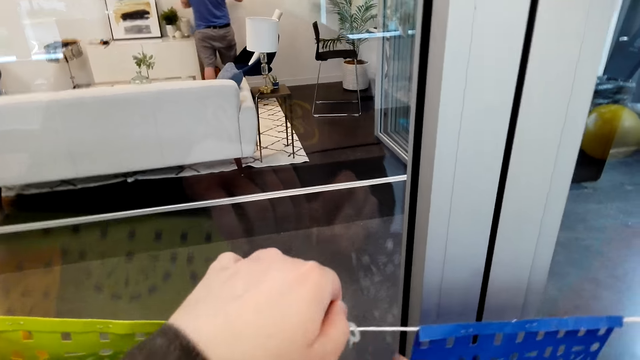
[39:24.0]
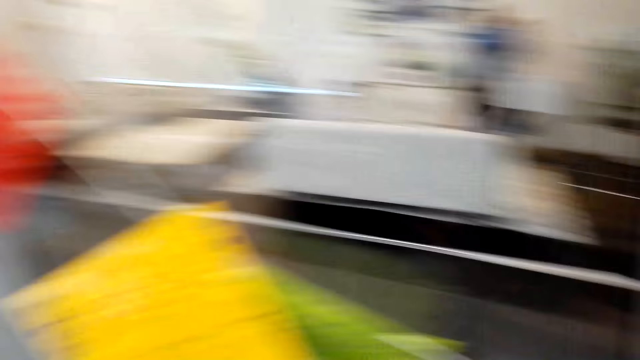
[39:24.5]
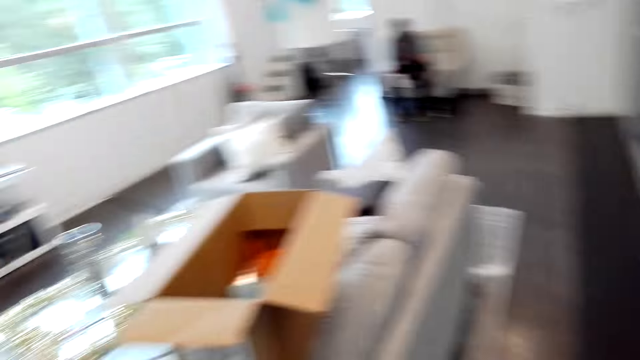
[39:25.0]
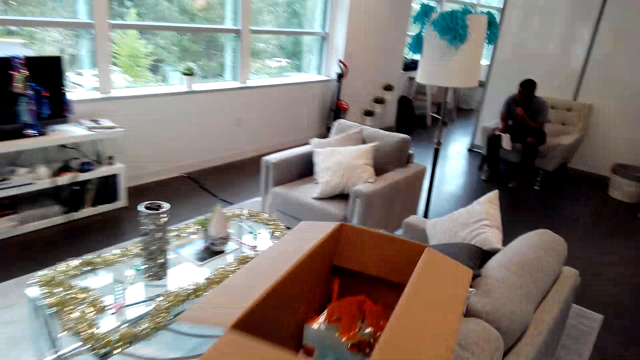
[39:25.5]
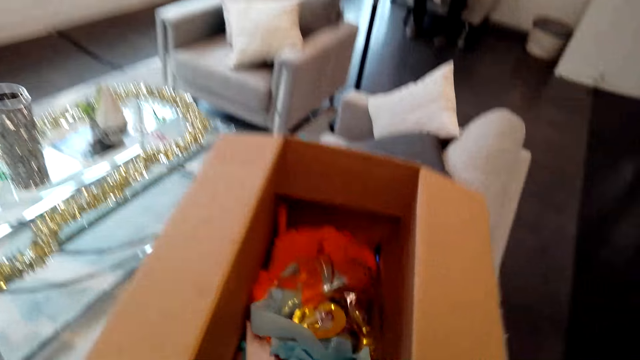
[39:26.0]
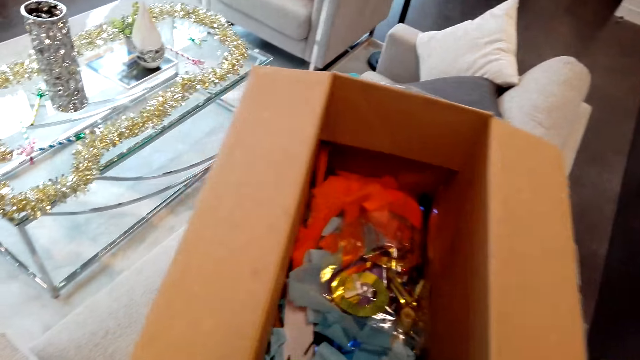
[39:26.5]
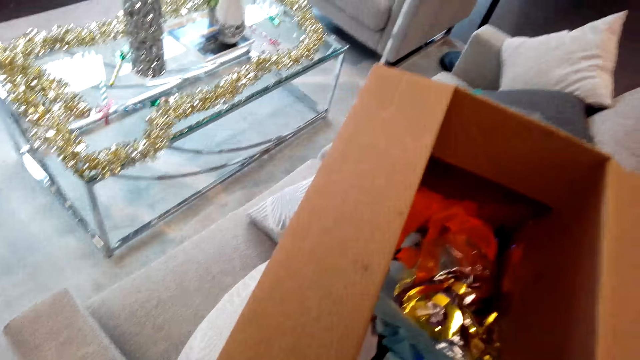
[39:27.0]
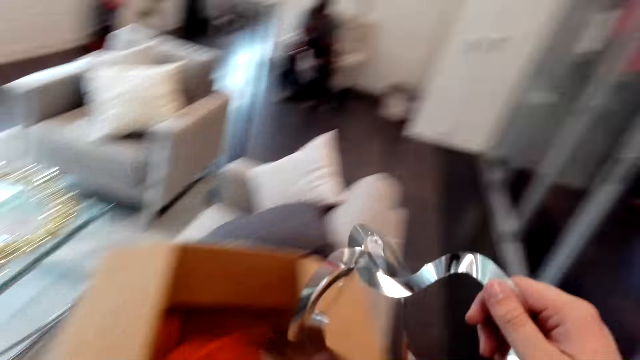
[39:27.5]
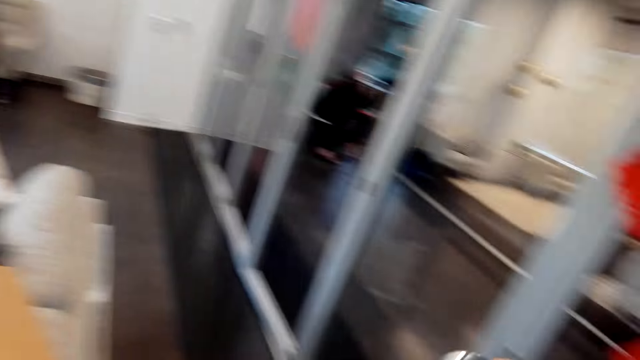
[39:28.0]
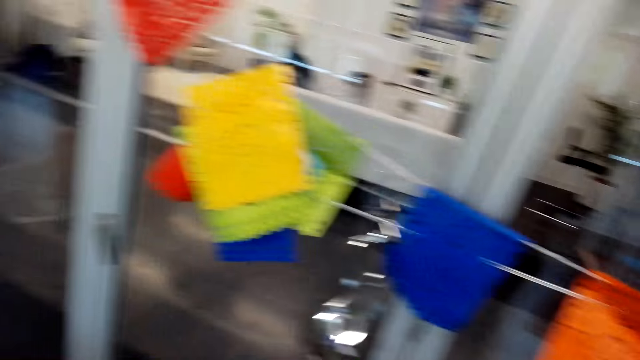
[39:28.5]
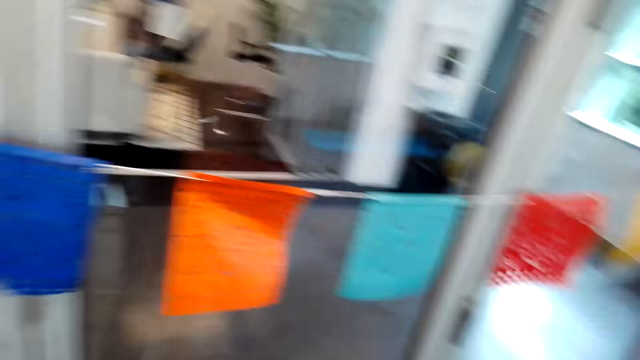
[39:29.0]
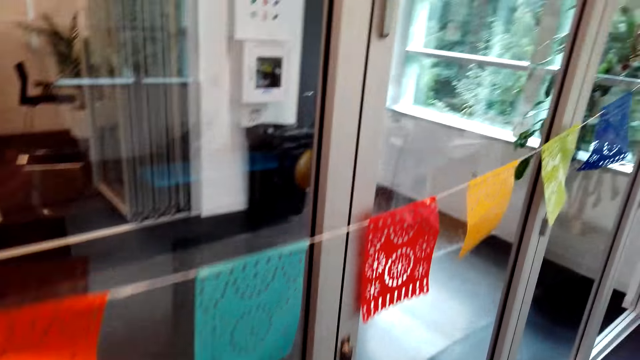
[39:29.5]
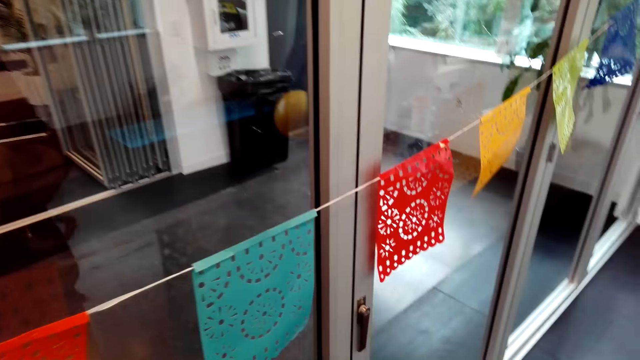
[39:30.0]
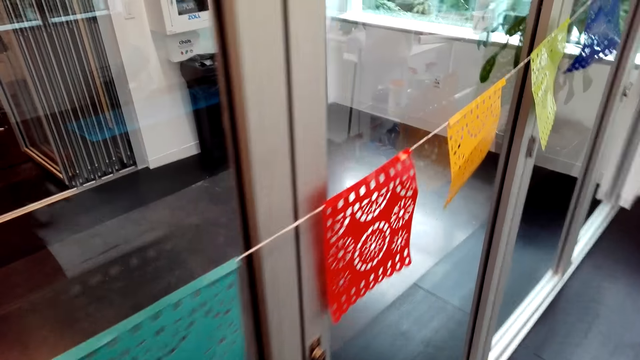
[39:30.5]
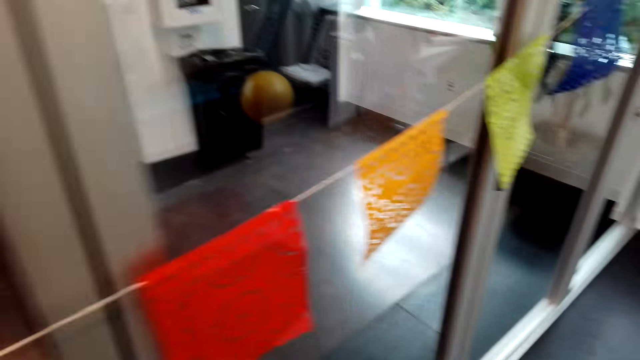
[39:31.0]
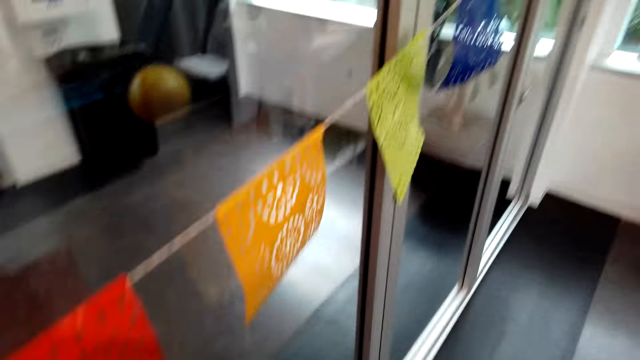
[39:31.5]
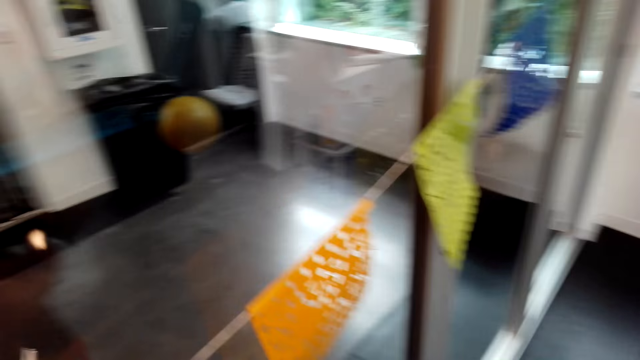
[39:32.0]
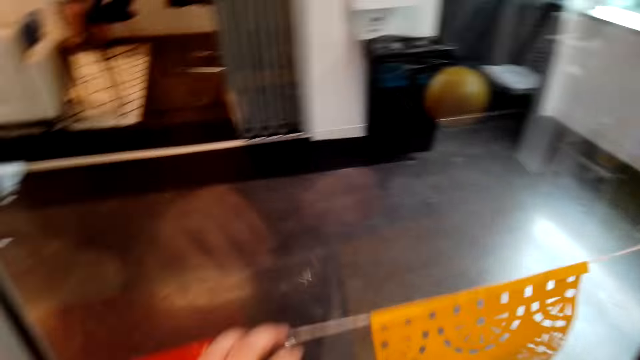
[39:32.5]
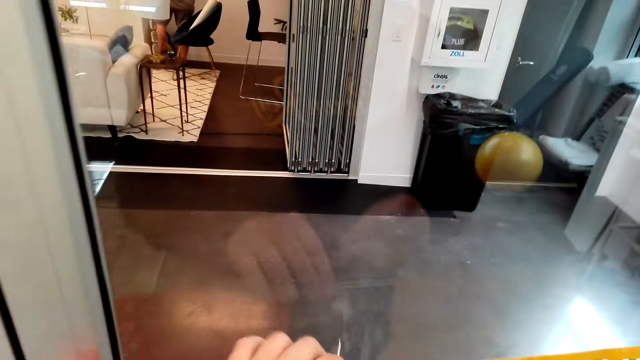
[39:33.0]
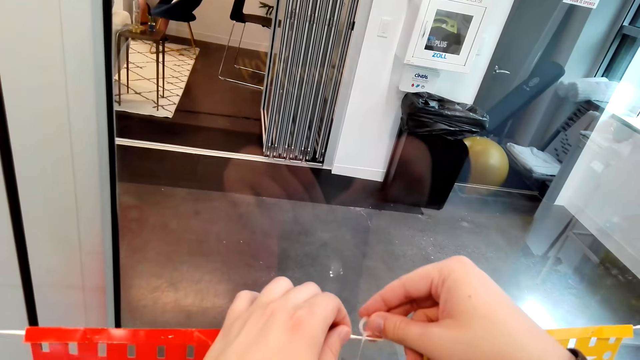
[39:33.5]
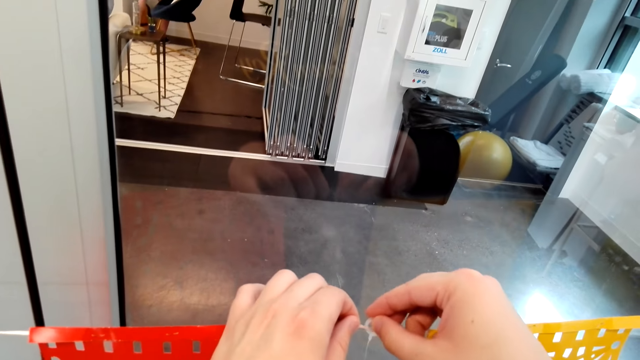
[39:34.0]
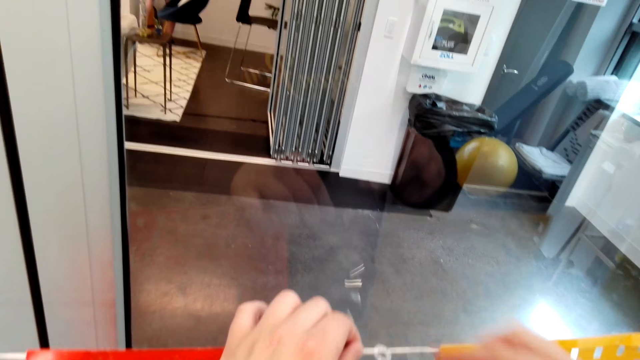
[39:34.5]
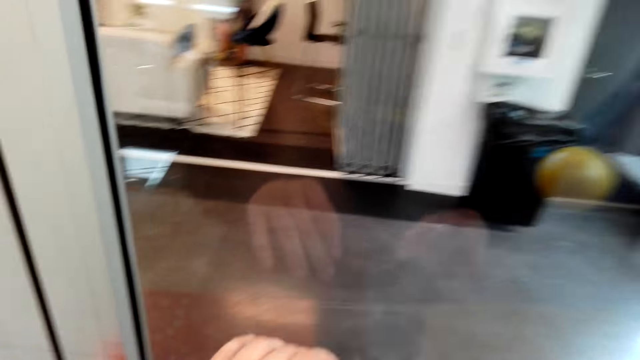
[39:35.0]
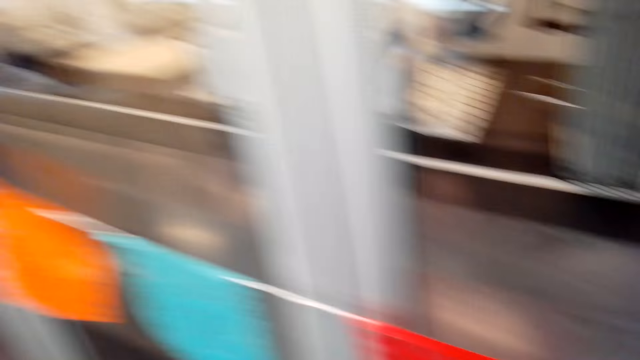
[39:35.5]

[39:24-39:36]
The camera wearer moves around. They pick the box. They pick a decoration. They move around. They tie the decoration on a thread on the door.

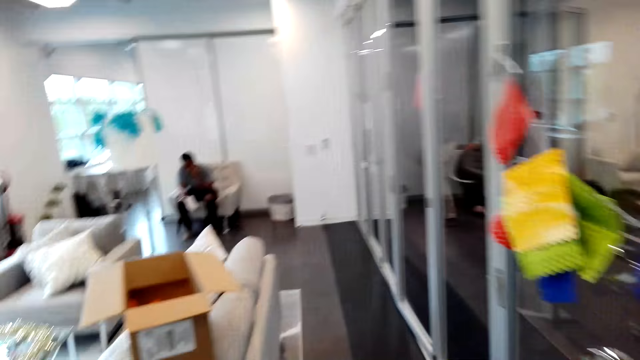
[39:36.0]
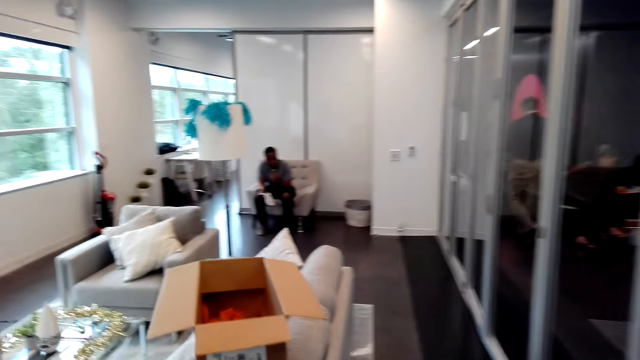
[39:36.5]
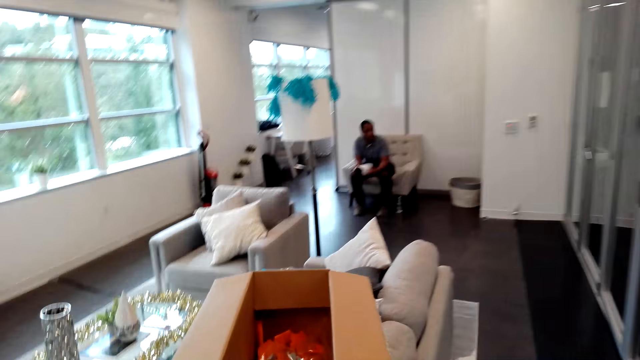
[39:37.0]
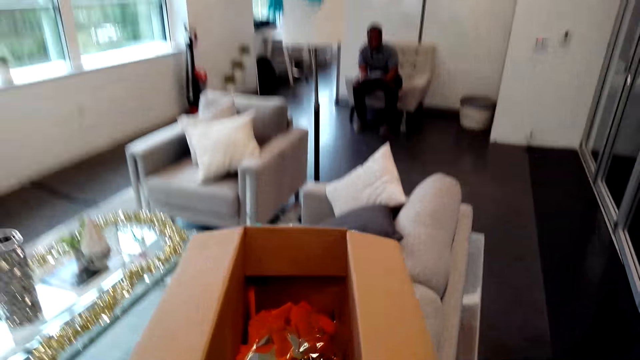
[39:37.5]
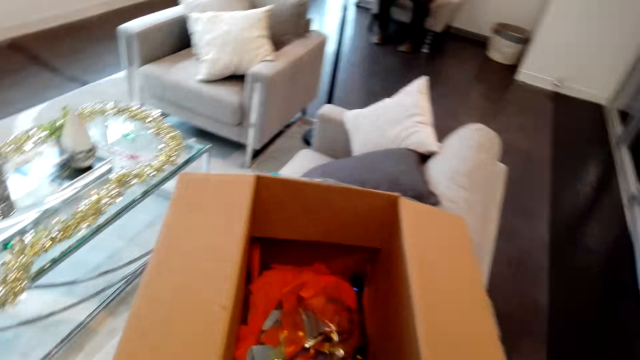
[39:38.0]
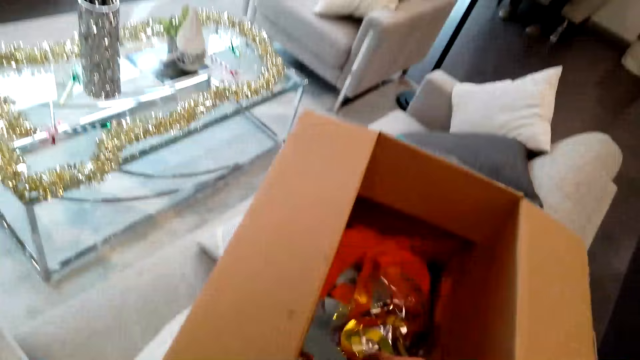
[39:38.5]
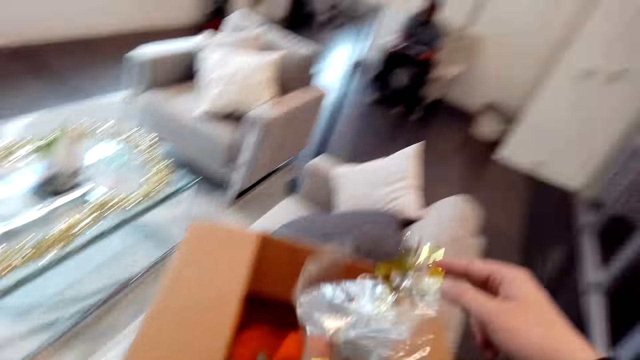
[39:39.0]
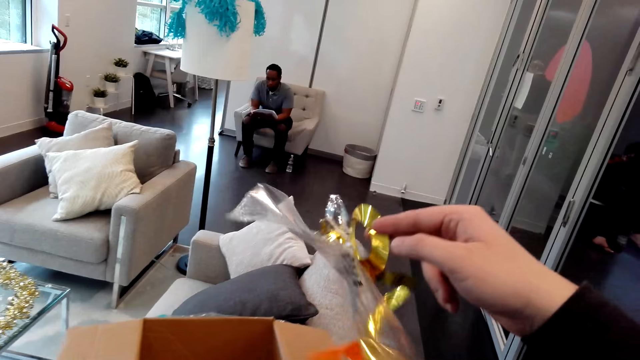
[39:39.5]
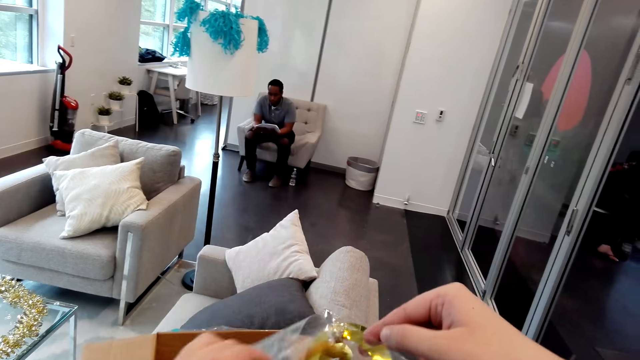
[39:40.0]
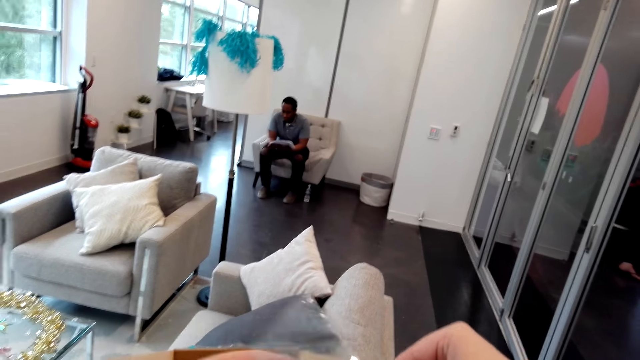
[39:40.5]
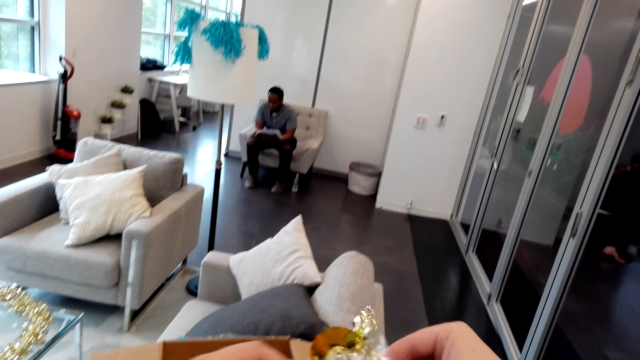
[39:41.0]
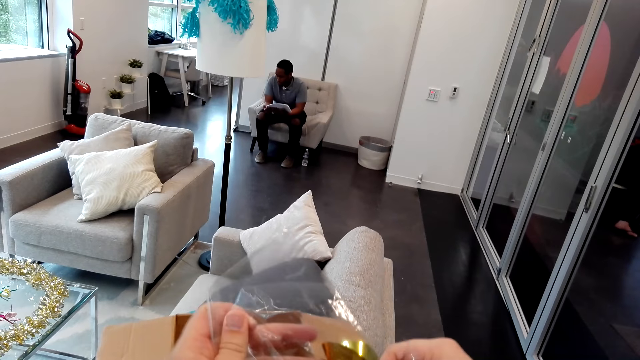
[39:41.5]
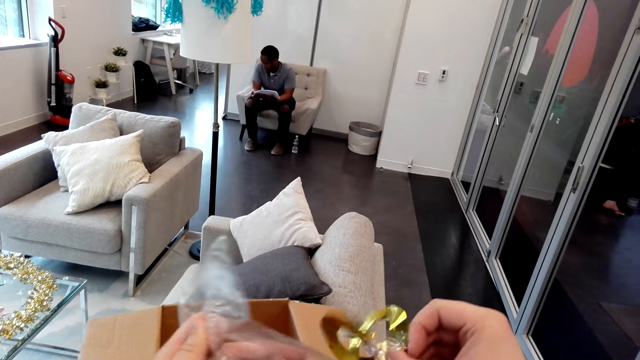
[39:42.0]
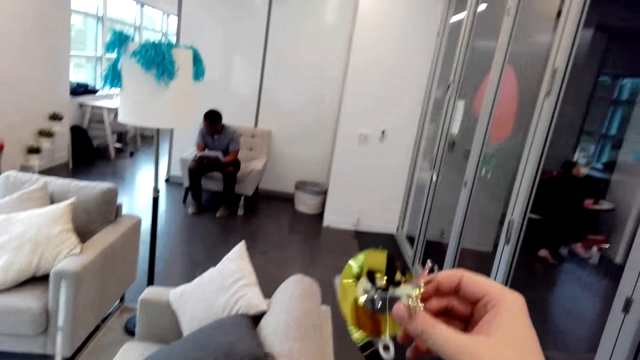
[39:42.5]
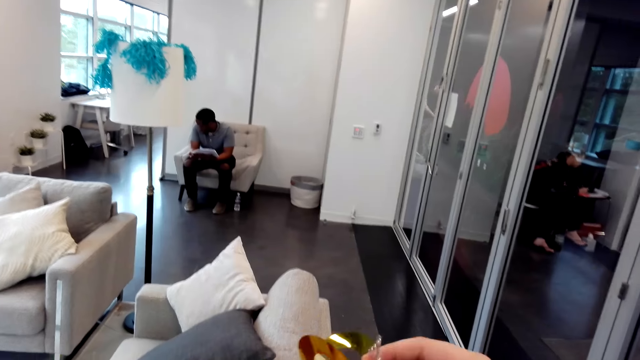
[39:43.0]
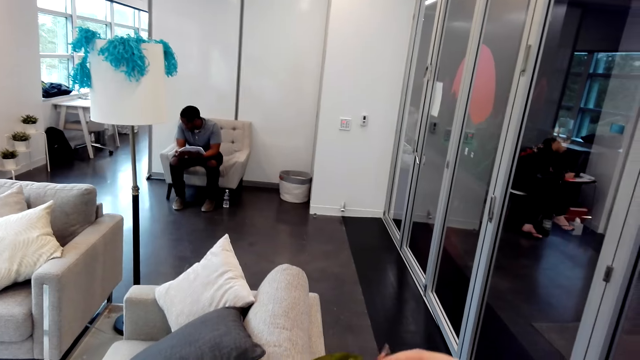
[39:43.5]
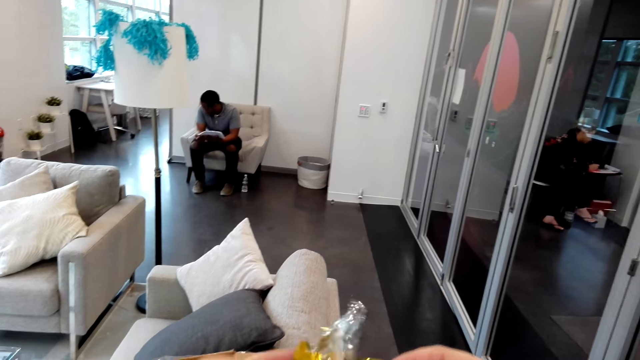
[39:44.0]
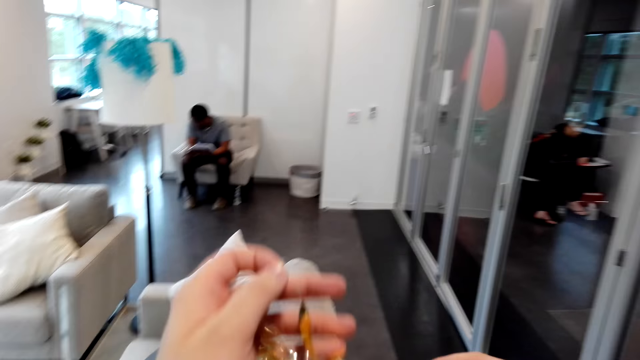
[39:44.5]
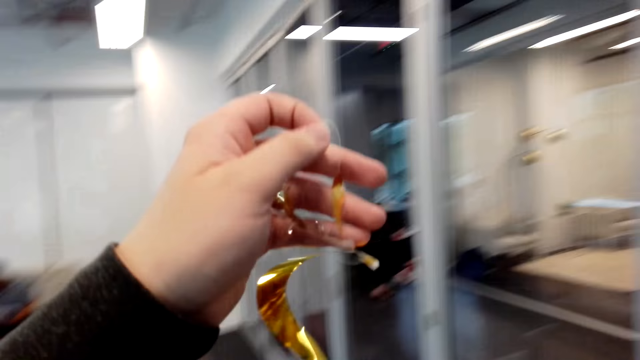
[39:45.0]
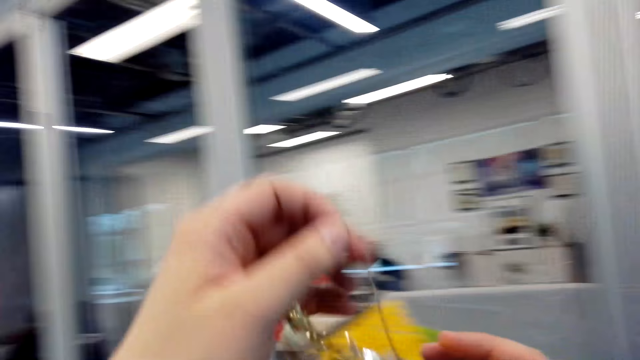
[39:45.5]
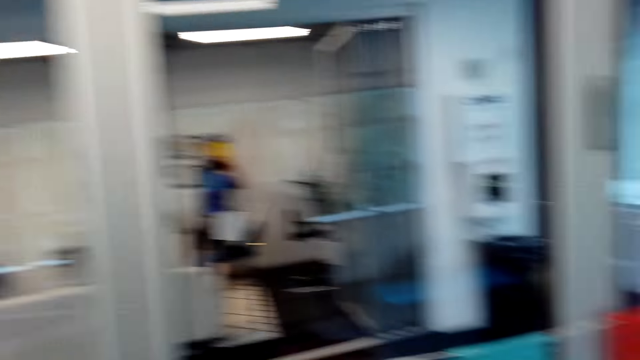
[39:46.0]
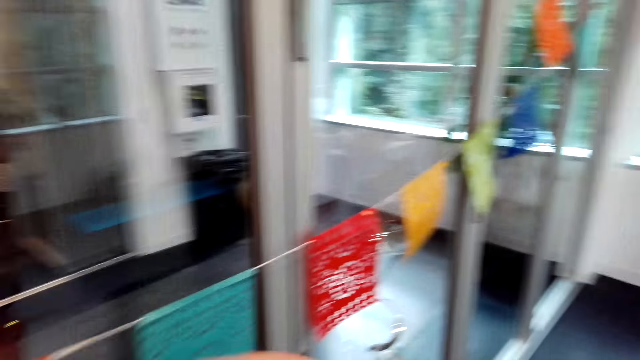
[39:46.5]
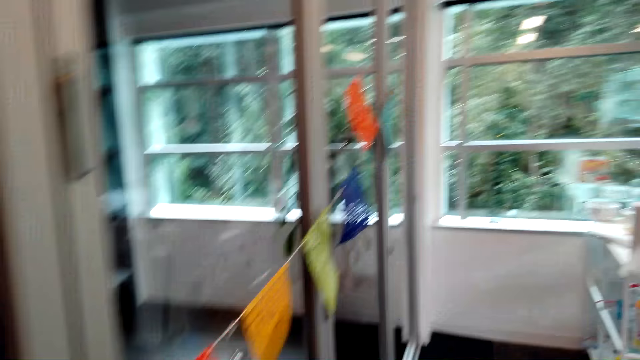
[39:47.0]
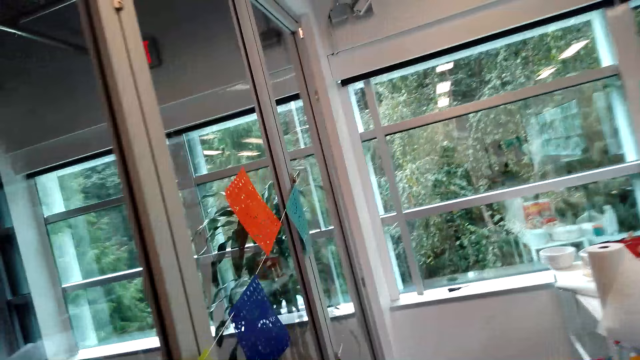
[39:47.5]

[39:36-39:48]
The camera wearer moves around. They pick flowers from the box. They hang the flowers on the door. They move around.
